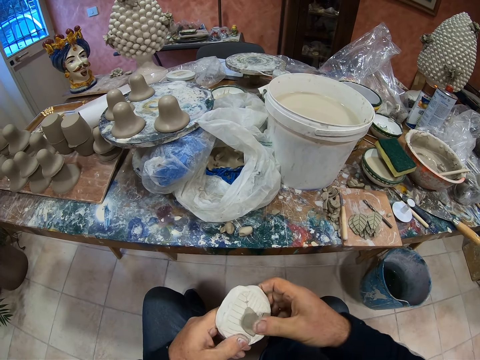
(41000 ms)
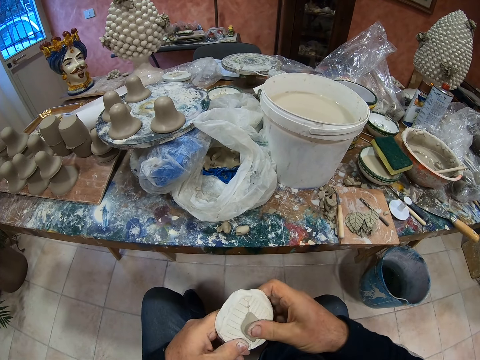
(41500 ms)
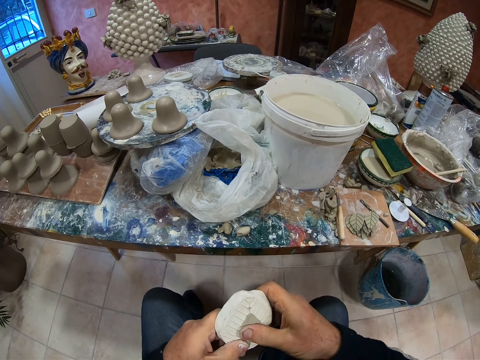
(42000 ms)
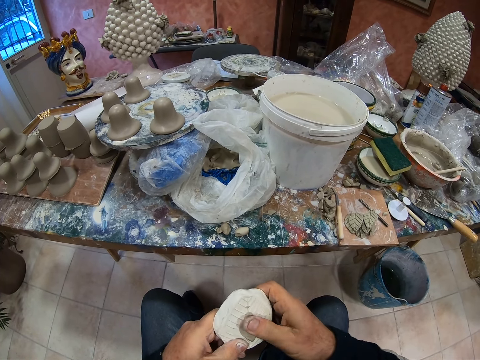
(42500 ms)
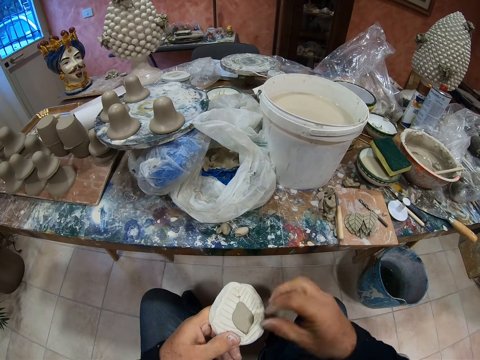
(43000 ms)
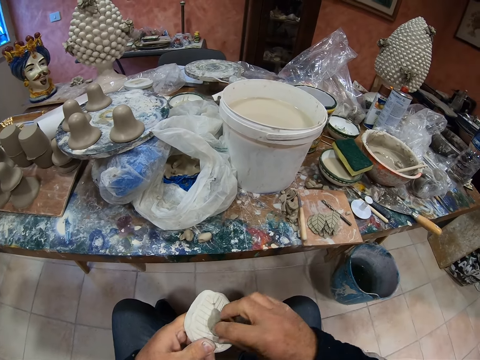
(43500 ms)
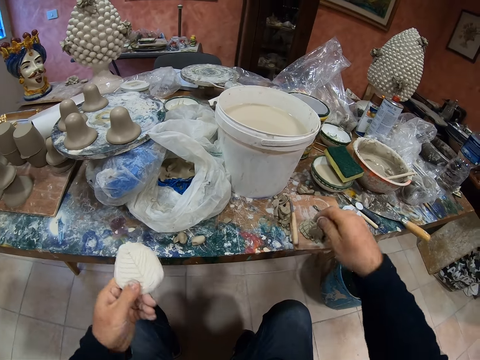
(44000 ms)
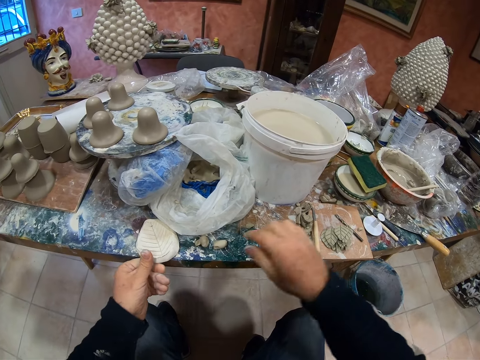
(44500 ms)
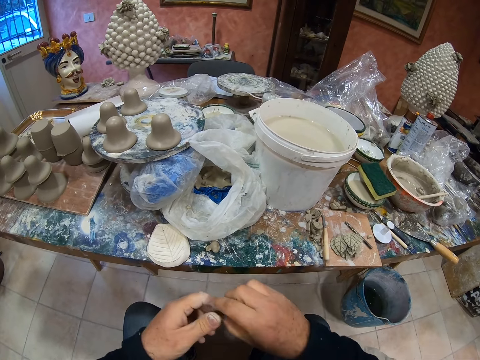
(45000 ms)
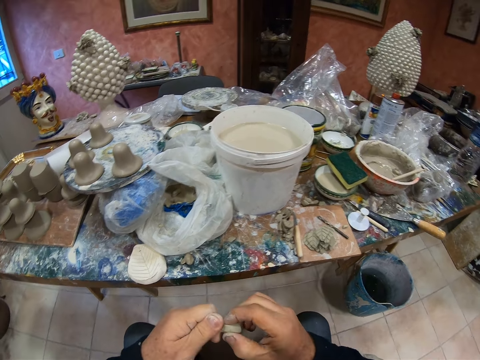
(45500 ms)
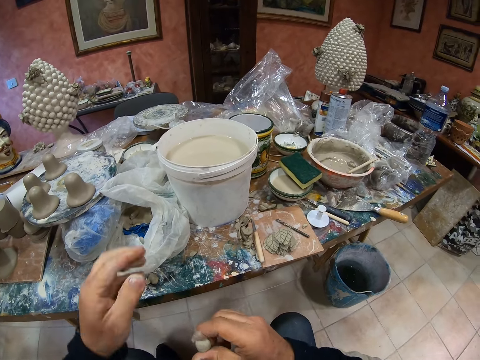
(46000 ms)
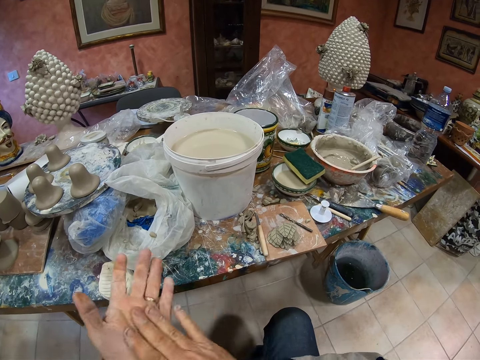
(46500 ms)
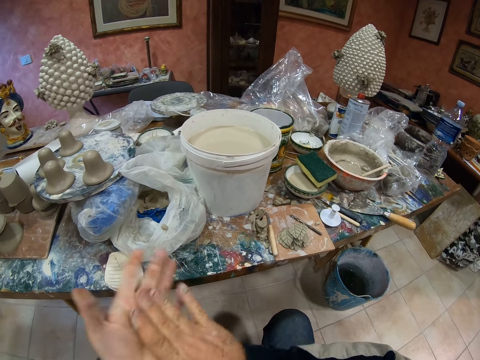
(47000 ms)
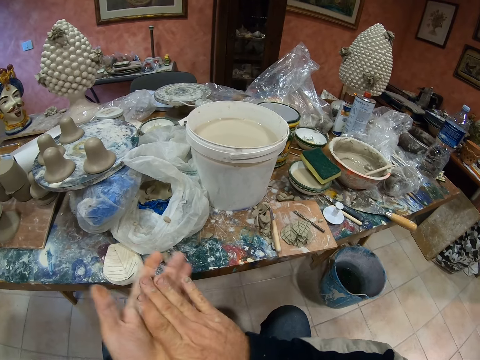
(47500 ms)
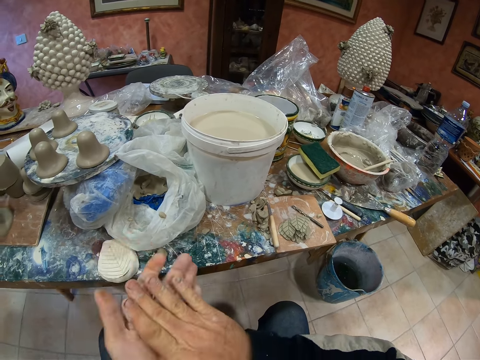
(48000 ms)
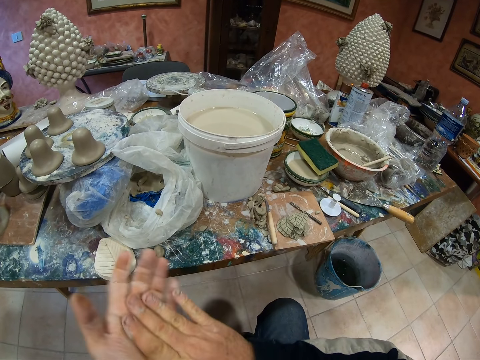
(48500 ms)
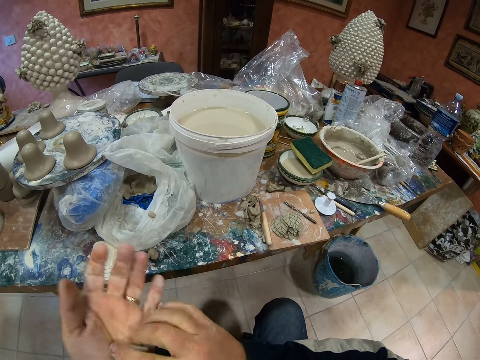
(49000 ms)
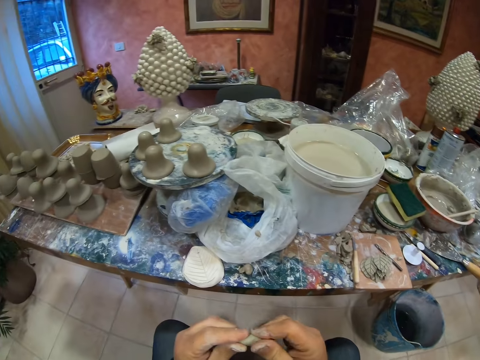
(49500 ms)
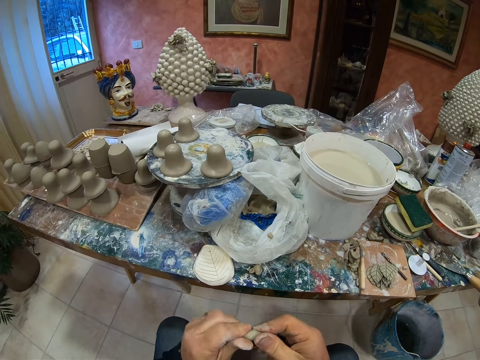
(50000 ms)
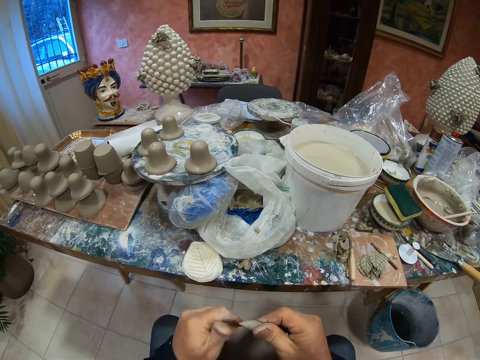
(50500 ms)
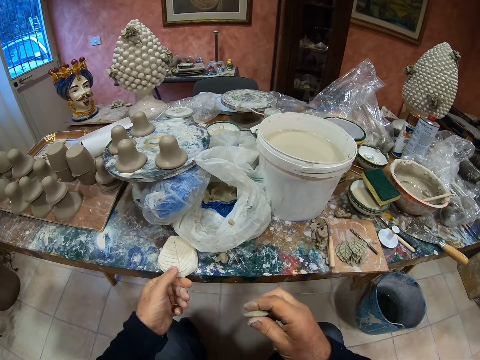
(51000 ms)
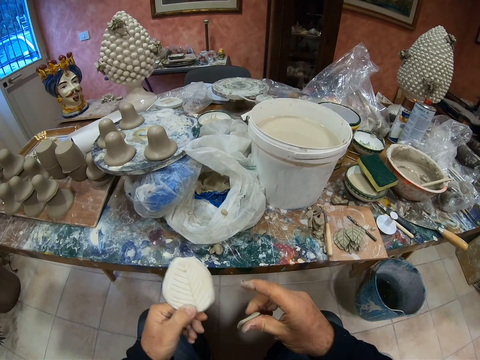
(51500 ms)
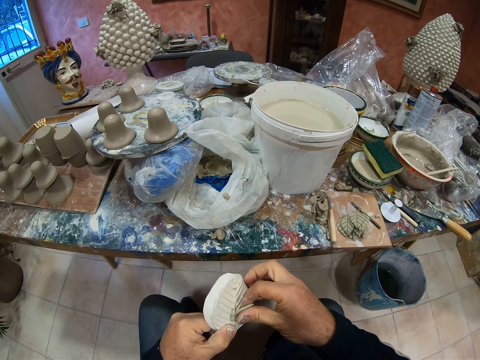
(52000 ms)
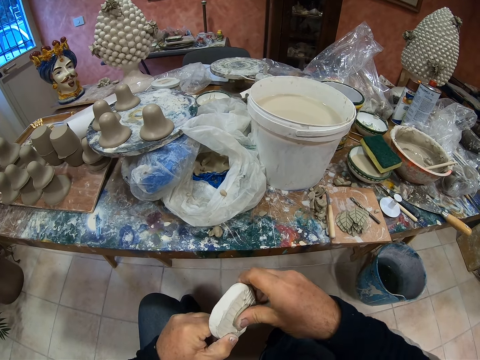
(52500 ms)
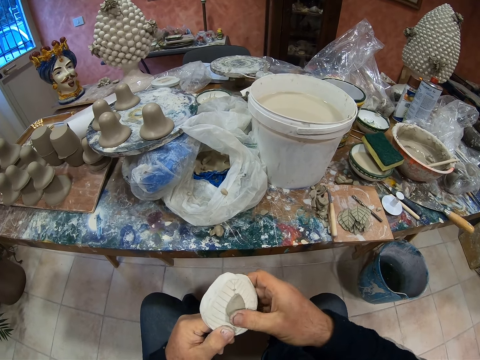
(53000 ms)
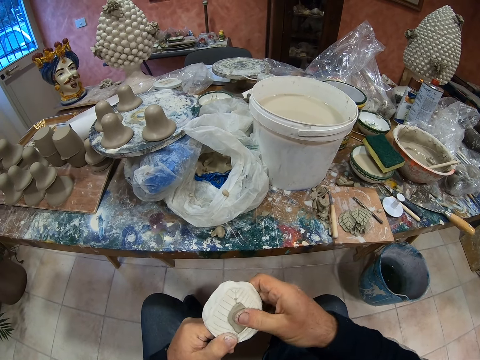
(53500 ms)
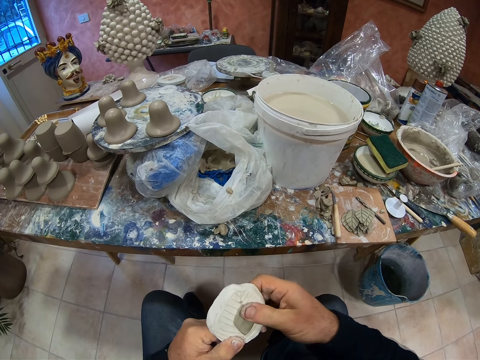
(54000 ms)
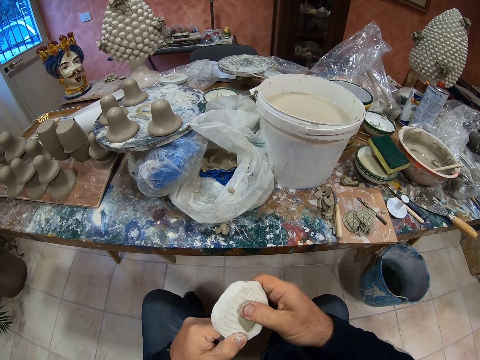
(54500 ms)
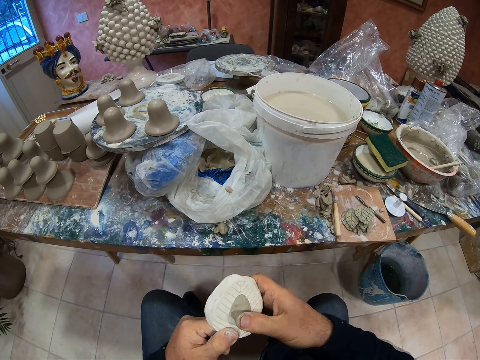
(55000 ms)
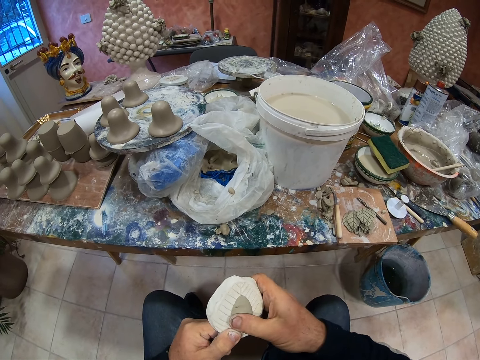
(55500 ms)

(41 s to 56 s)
The camera wearer drops a stone and drops clay. He takes the paste on the table. He molds the clay. He rolls the paste on his hands. He picks up the stone. He shapes the clay. He puts the paste in something.

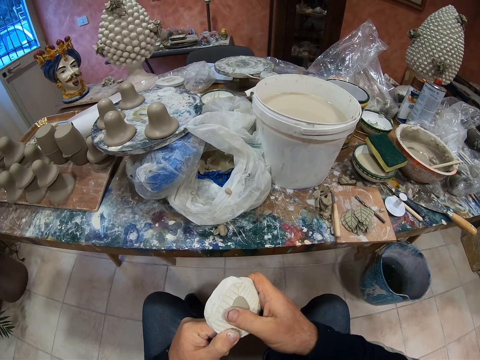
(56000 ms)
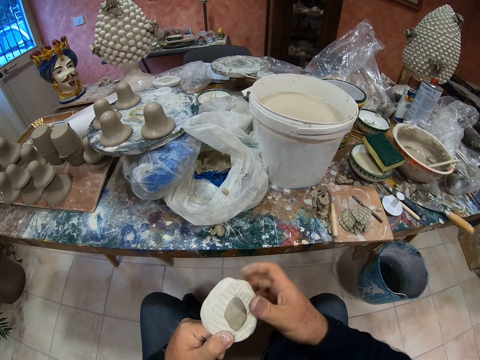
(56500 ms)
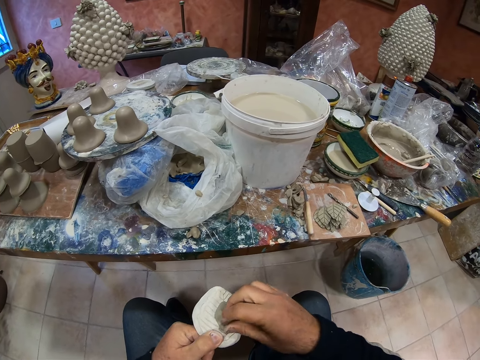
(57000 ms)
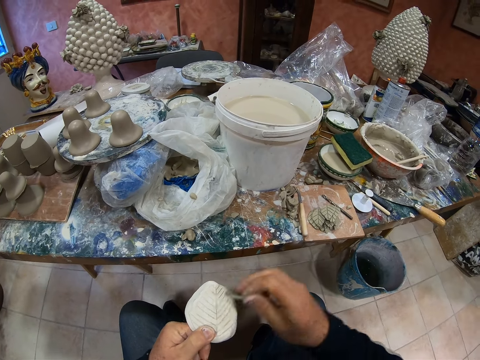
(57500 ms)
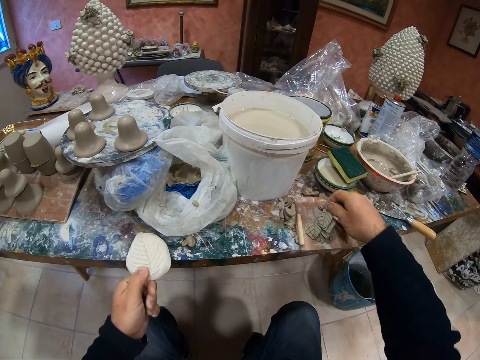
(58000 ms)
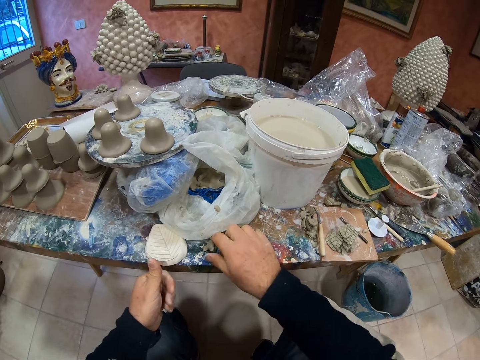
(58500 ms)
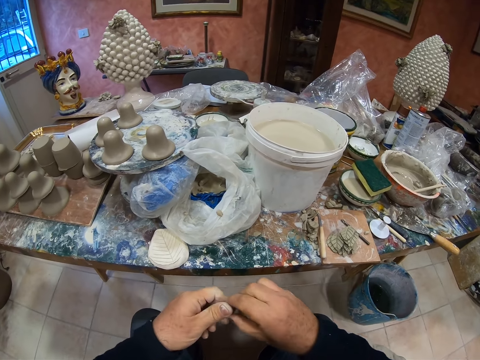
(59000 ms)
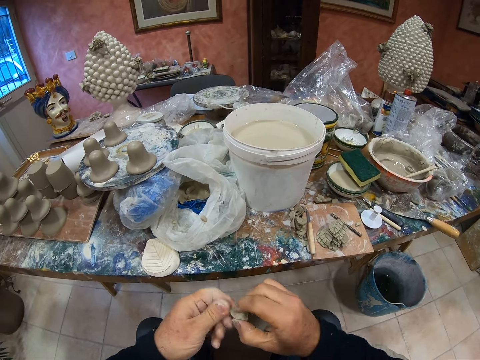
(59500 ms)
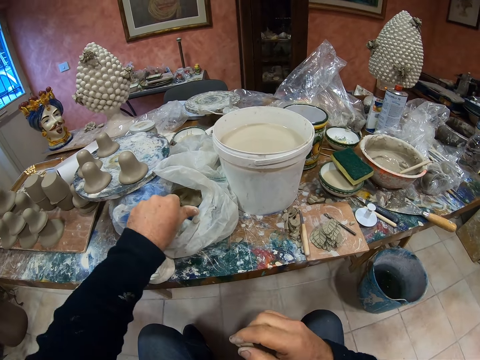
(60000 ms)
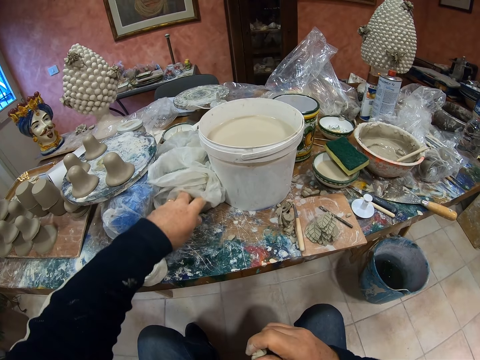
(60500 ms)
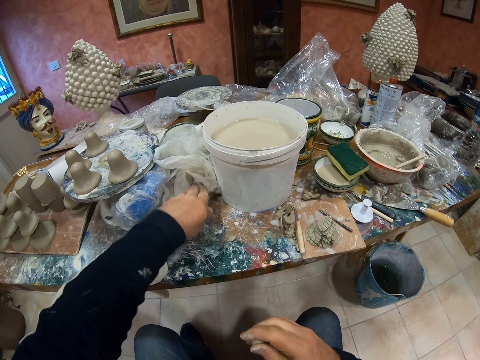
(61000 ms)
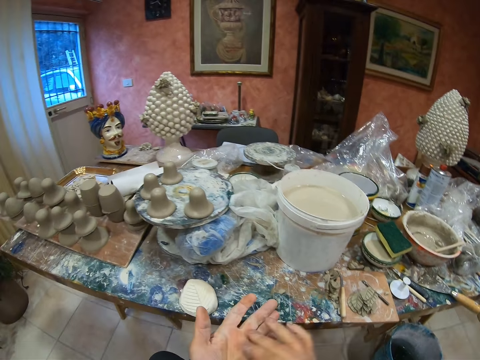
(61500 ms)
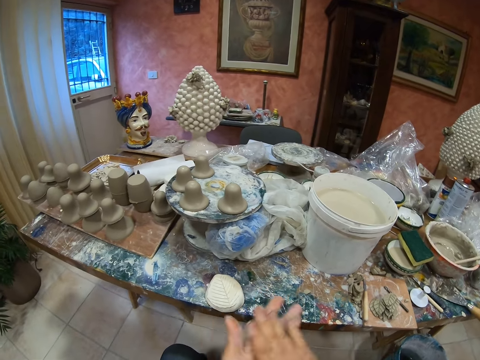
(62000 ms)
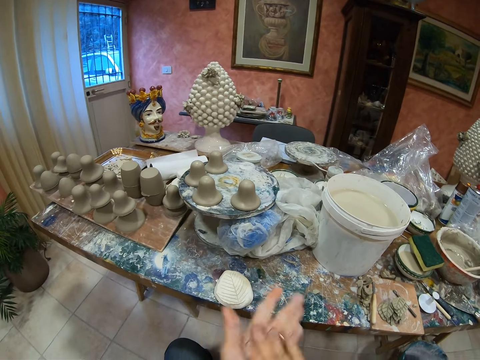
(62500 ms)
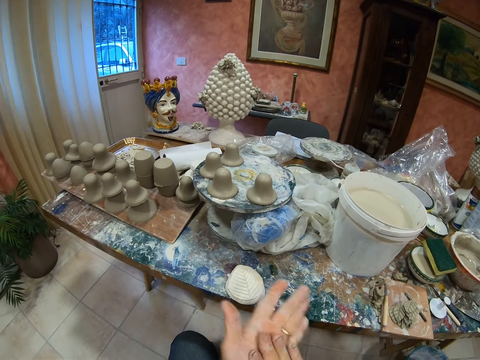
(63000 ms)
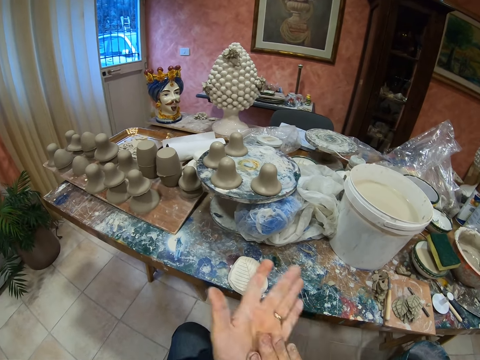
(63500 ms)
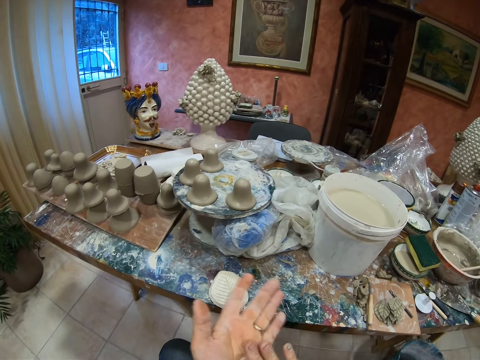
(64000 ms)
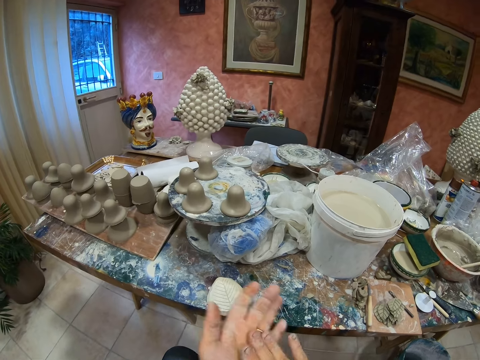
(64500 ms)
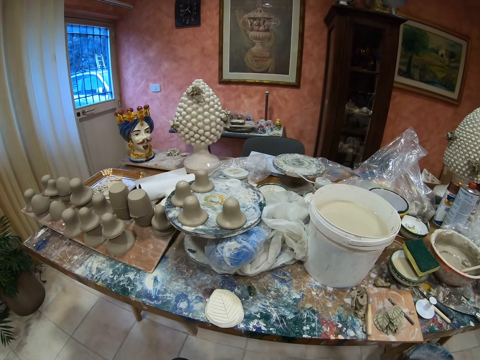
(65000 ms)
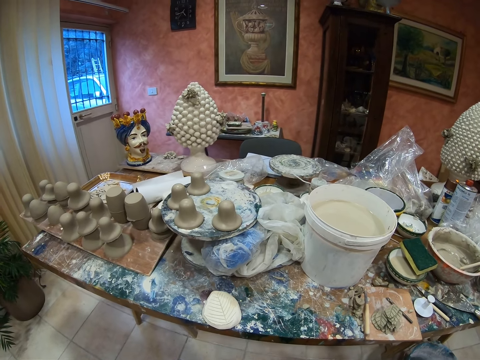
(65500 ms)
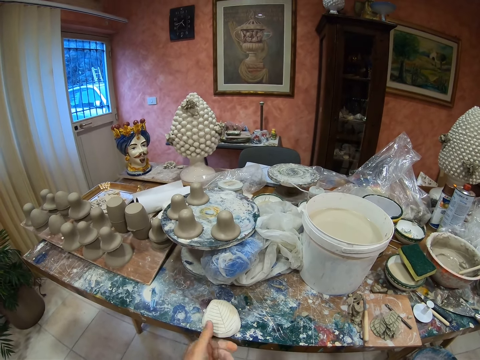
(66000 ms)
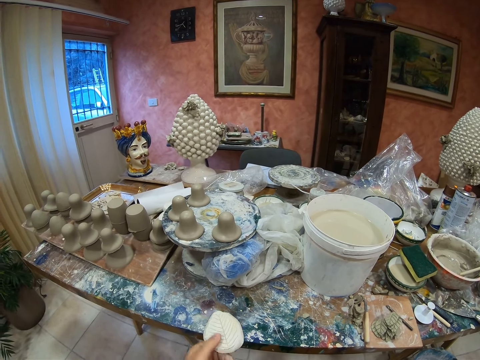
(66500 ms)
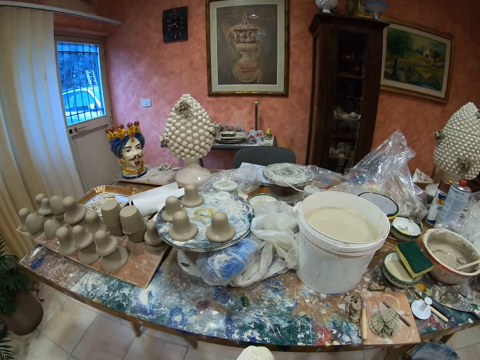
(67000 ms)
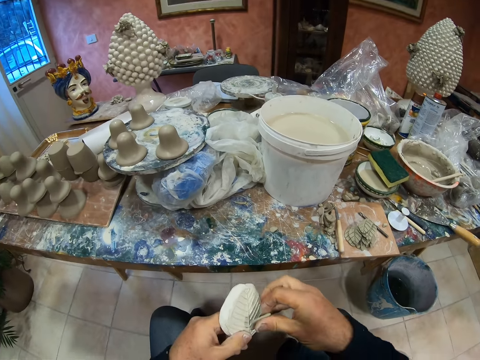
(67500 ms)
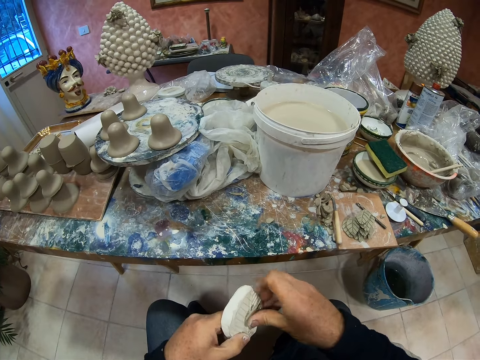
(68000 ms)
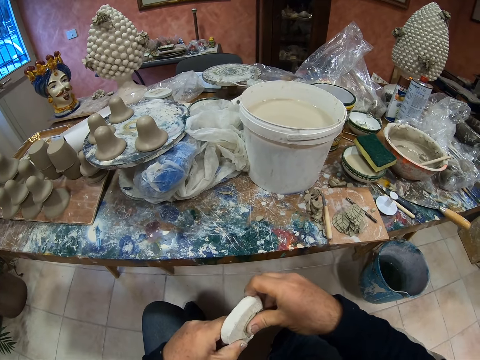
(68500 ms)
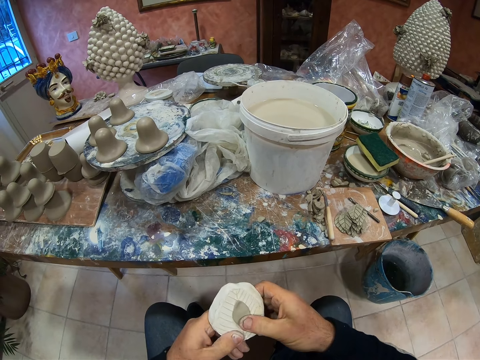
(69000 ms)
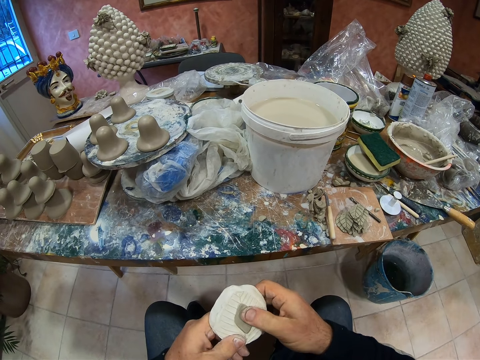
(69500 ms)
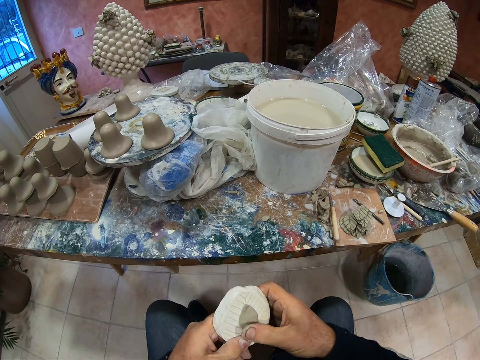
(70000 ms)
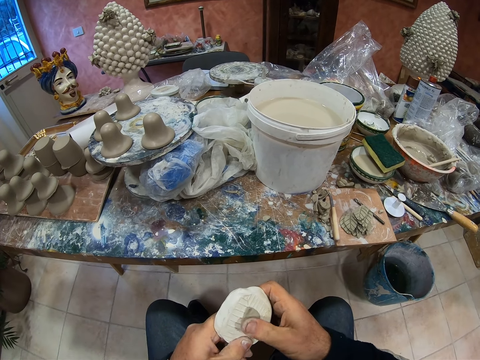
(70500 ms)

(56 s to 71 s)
The camera wearer drops a stone and drops clay. He picks up the stone. He takes the paste on the table. He molds the clay. He rolls the paste on his hands. He picks up the stone. He puts the paste in something. He shapes the clay.
